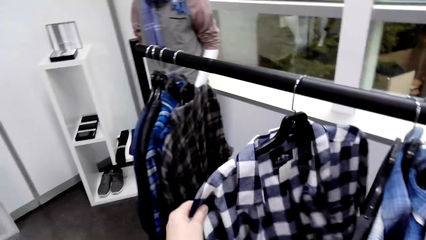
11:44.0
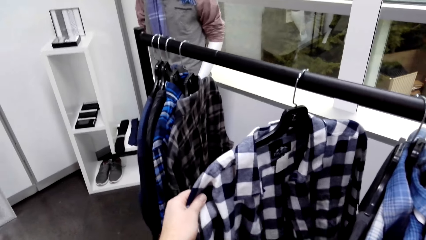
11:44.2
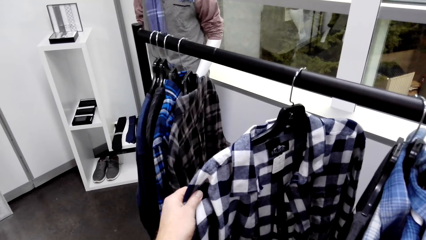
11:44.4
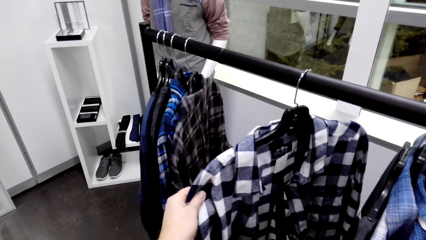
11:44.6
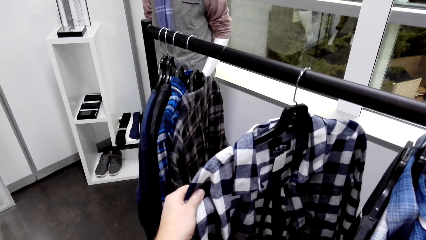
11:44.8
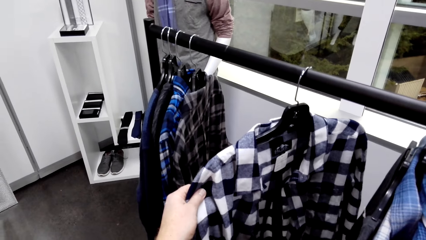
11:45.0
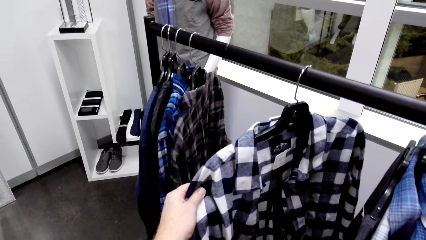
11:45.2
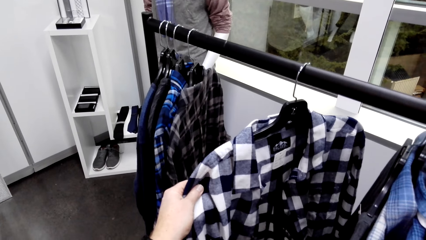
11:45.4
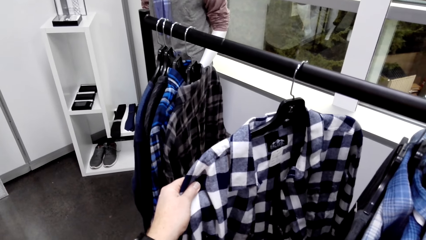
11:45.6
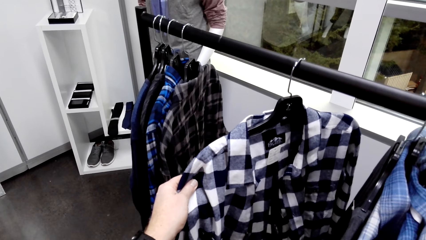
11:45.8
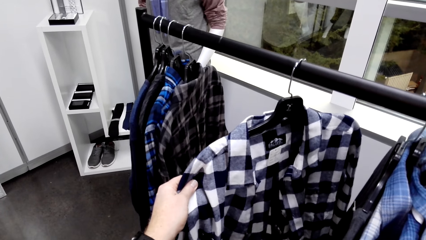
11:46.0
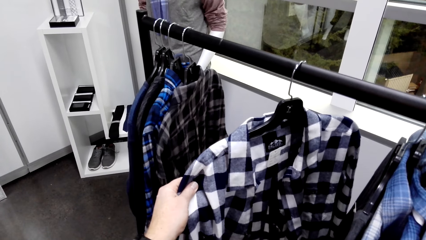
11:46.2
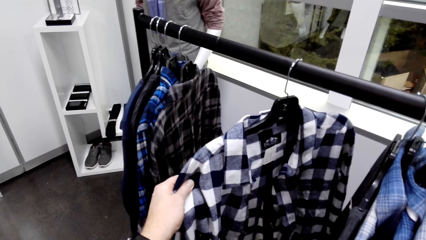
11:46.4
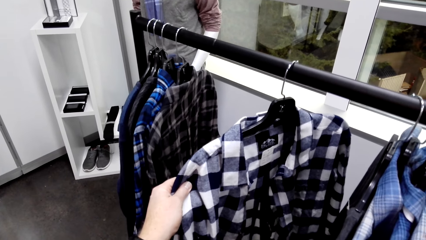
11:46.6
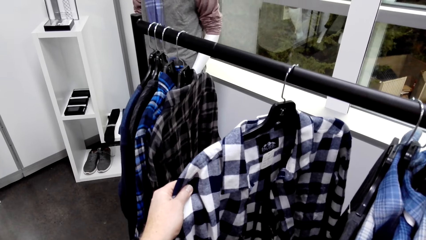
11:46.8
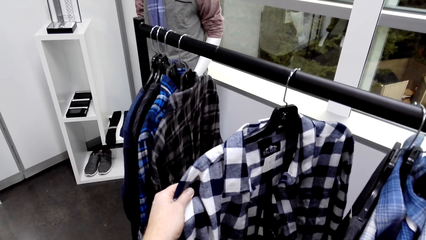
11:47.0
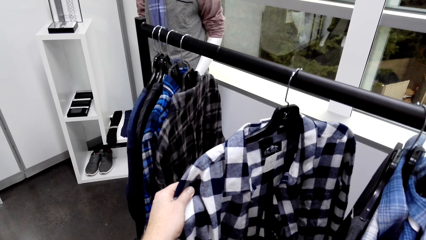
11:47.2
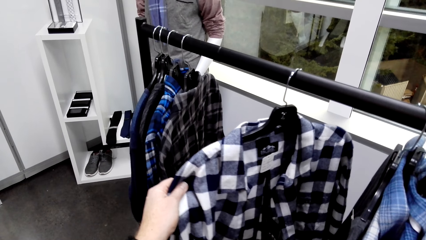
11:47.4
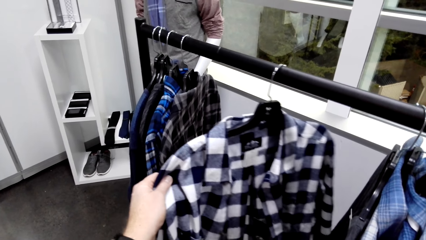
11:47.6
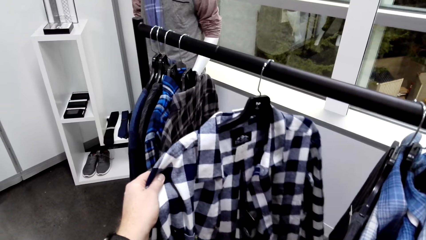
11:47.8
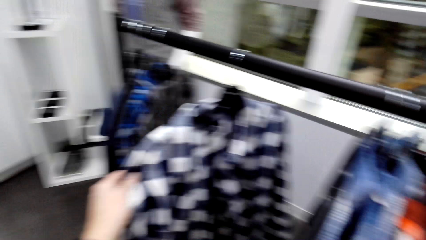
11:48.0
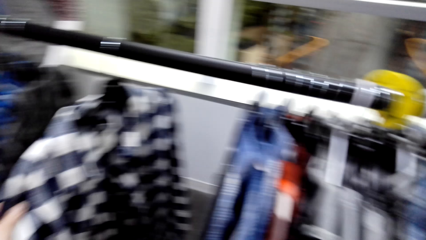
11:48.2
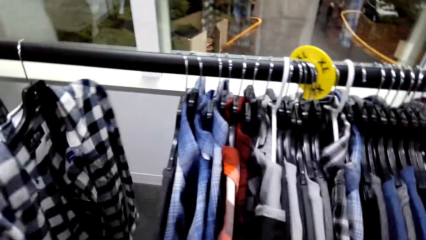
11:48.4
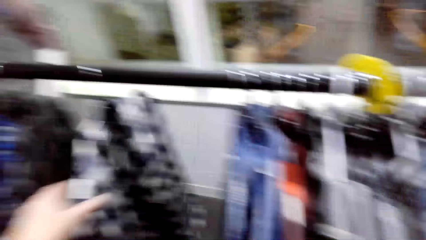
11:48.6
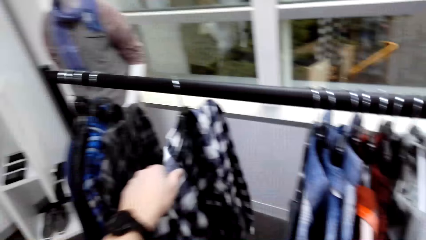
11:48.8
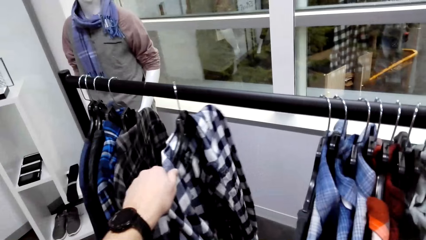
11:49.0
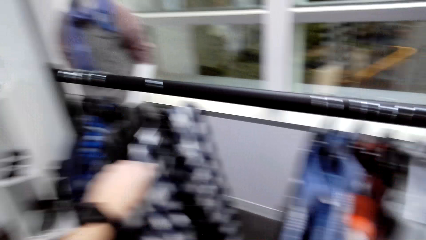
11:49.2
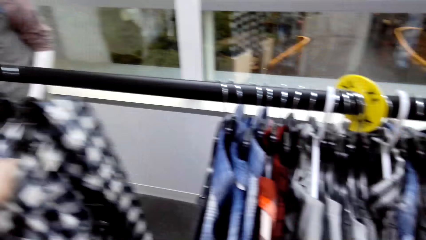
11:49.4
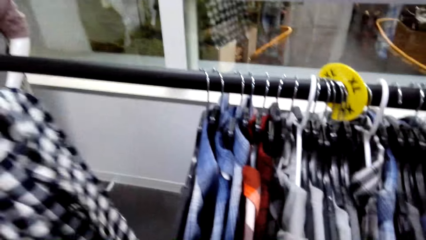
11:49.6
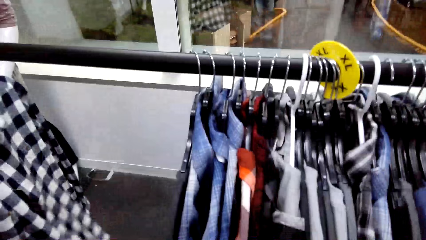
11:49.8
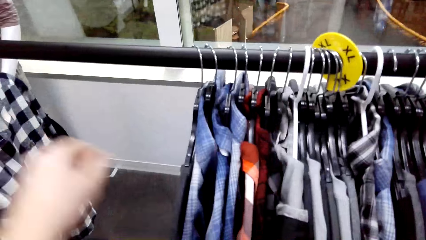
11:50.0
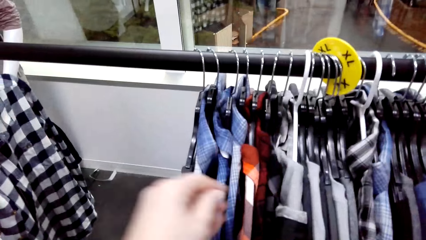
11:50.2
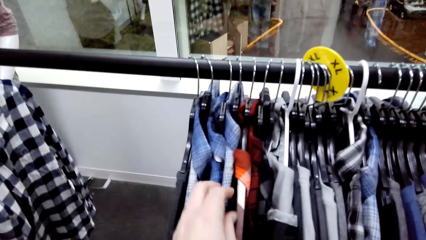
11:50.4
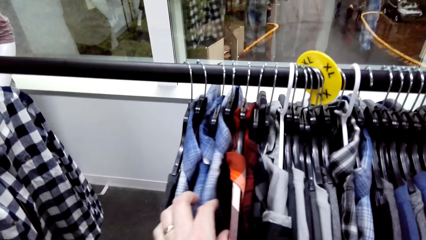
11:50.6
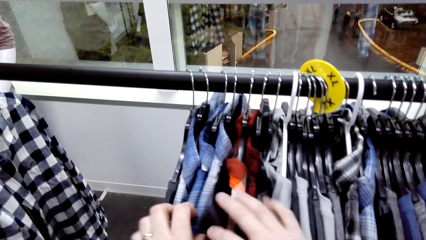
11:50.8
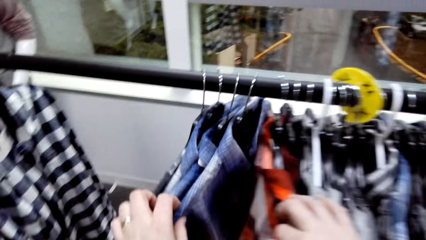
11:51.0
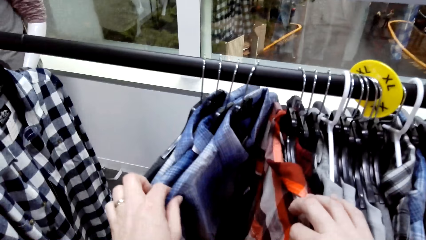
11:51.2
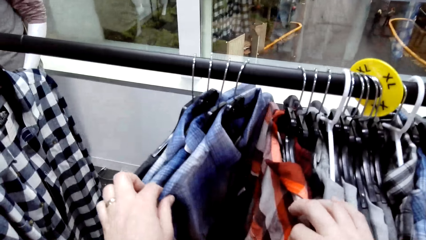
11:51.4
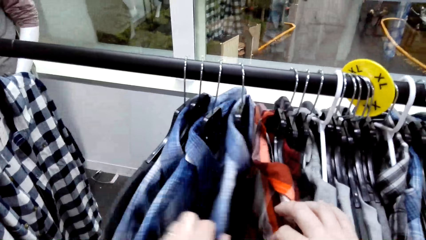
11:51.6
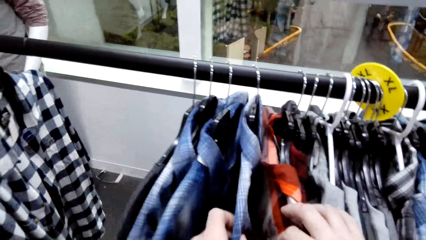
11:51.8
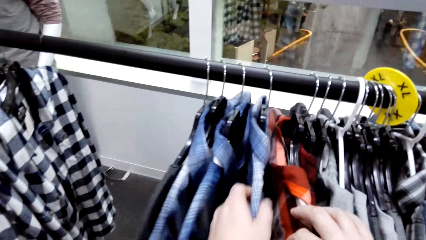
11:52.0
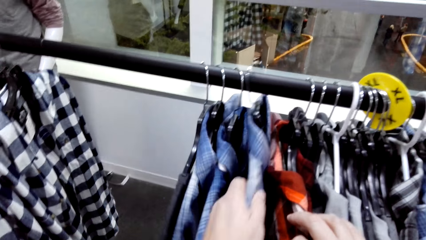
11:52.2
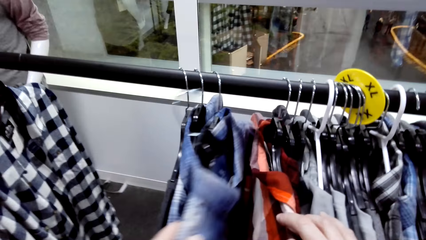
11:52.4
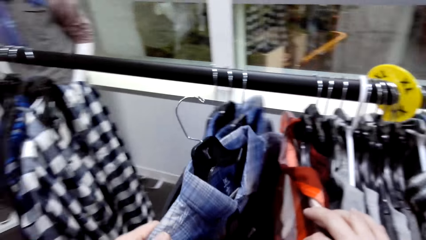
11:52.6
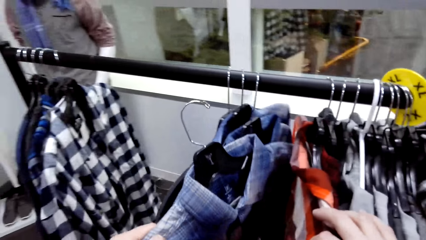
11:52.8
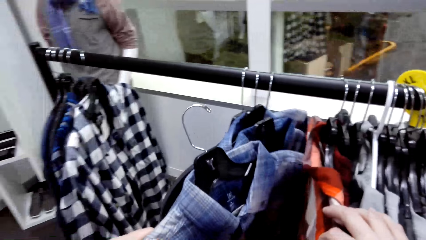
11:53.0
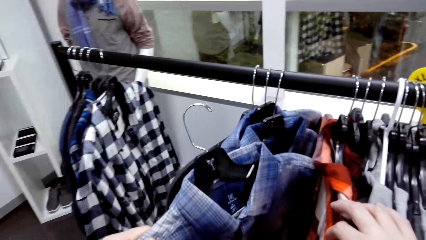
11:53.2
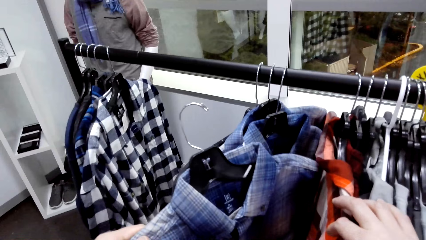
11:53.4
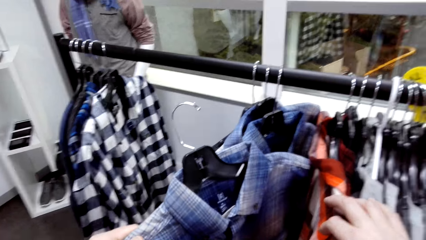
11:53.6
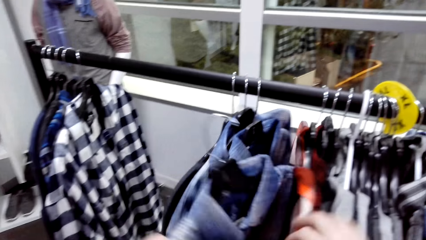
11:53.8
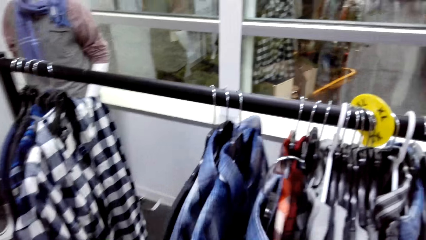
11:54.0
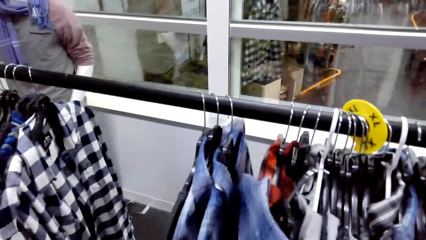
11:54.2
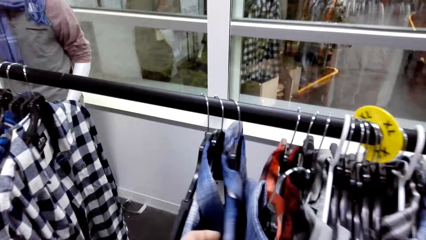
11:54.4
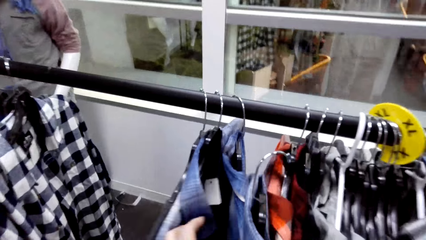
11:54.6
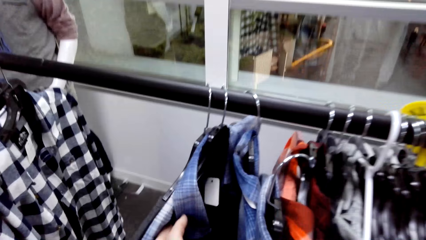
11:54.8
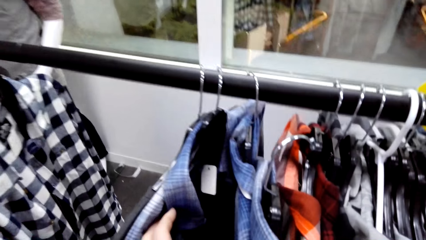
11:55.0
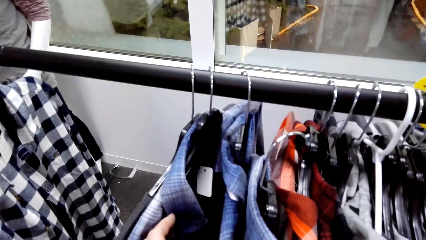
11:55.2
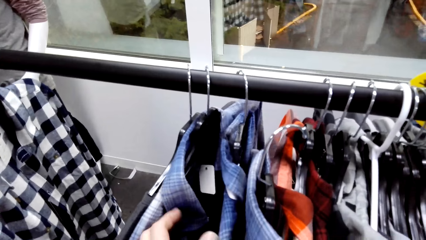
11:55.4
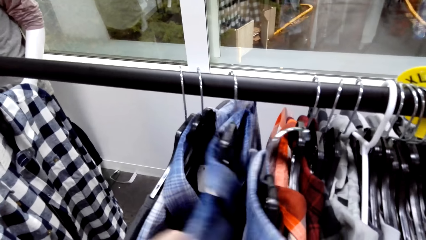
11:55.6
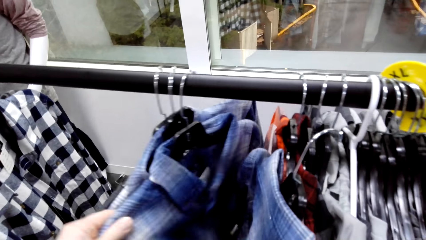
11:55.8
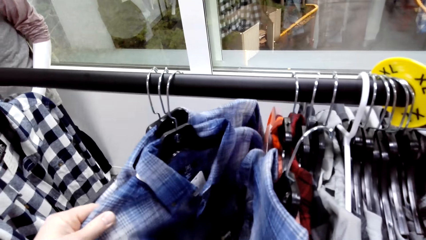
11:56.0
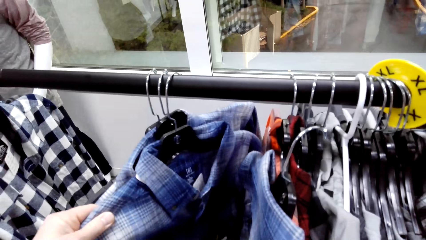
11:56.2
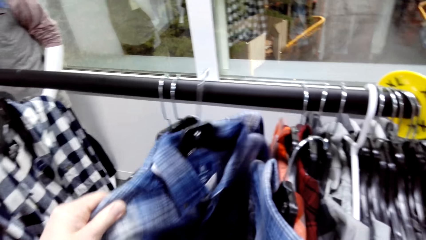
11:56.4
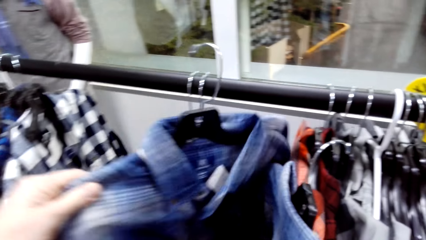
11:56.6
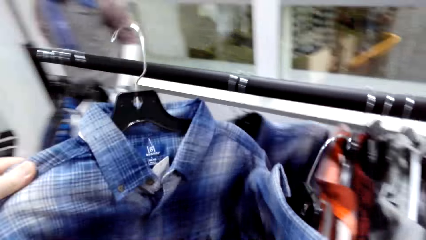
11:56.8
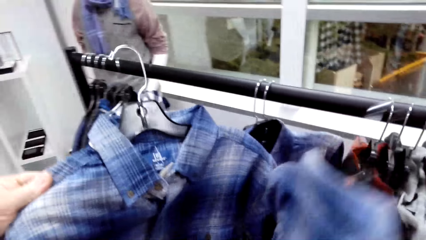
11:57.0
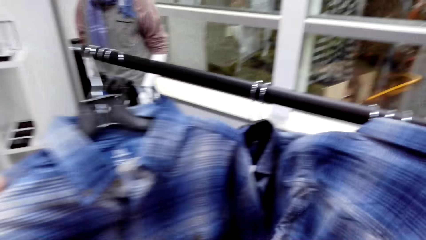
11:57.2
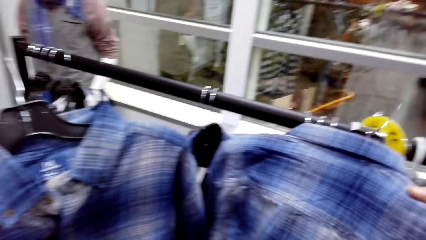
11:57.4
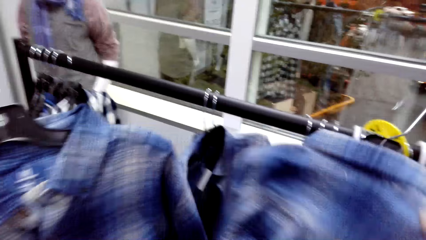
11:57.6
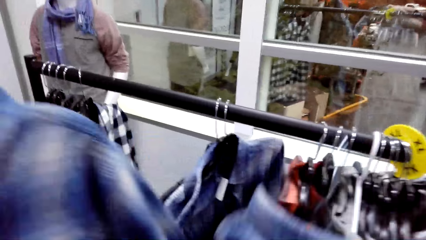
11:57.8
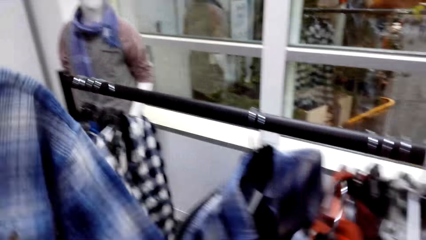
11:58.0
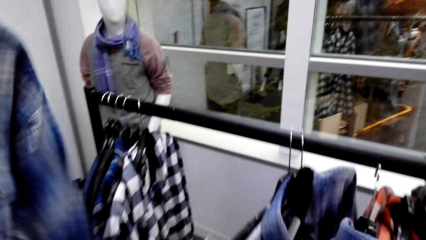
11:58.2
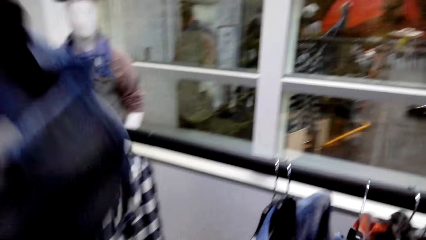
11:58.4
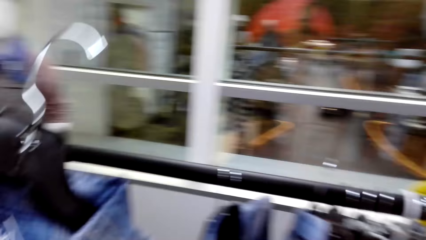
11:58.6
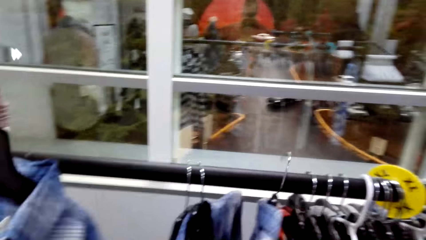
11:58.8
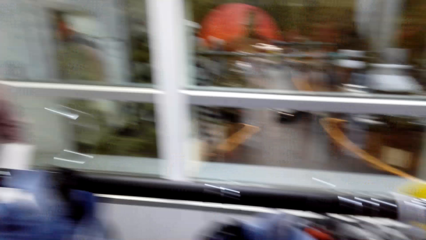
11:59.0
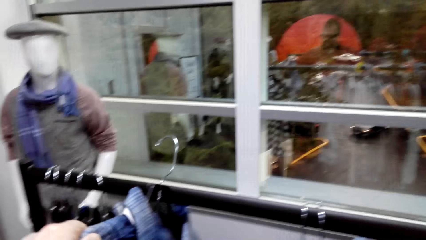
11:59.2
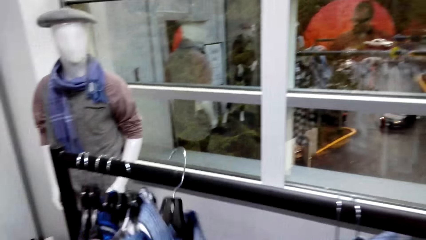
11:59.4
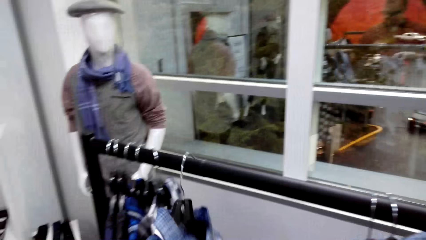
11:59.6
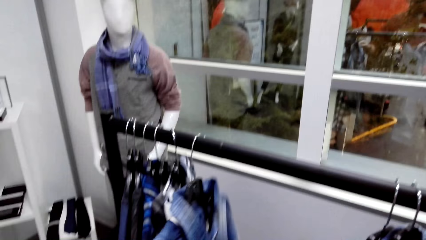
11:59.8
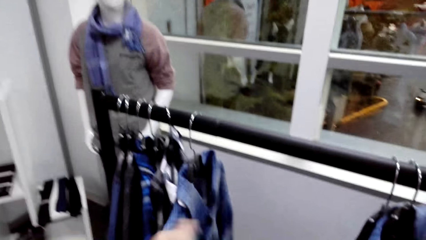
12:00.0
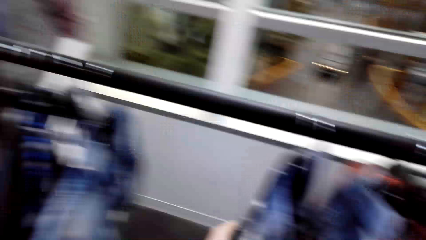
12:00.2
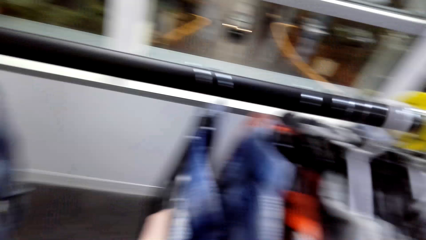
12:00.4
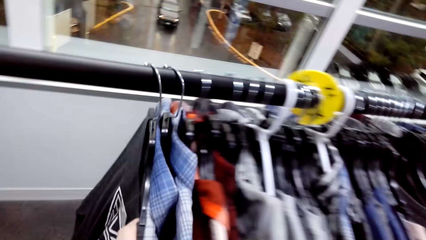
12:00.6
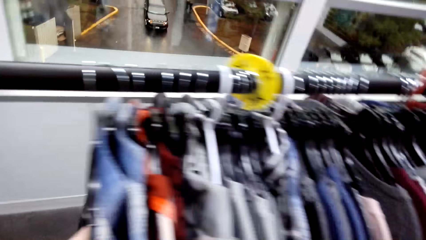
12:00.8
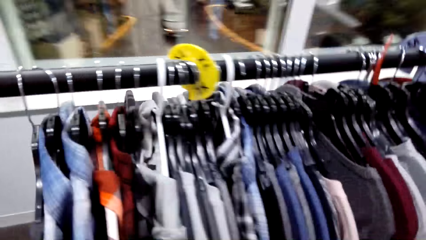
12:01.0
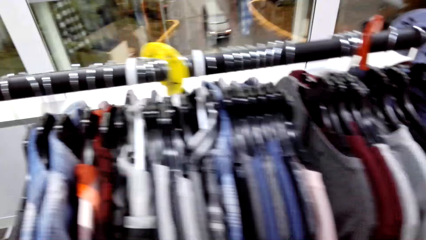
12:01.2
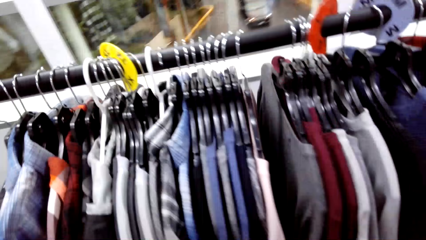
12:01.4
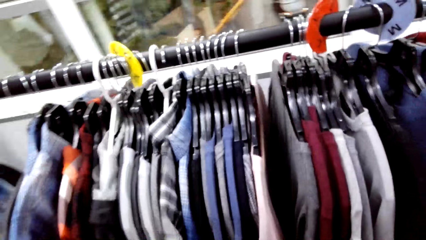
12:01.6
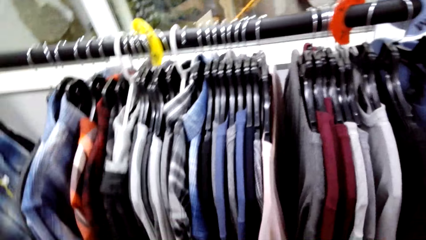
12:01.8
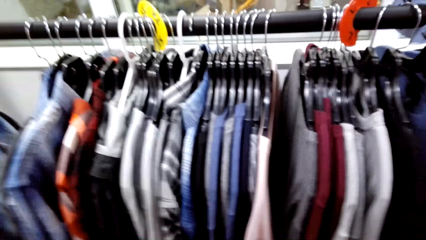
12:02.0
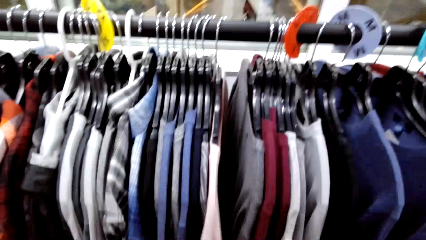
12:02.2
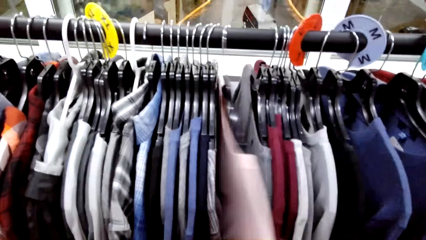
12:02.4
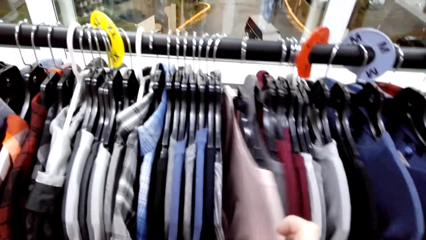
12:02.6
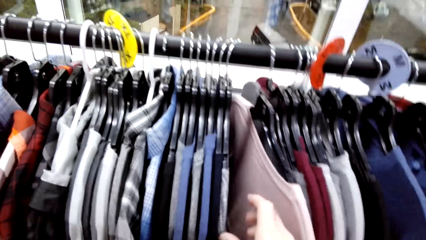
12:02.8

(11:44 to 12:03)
The camera wearer moves the shirts on the hanger. They pull the shirt from the hanger. They unhang the shirt from the hanger. They hang the shirt. They move the shirts on the hanger and pull the shirt from the hanger.
